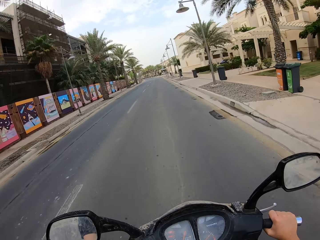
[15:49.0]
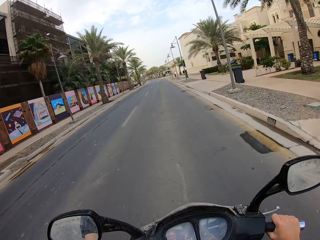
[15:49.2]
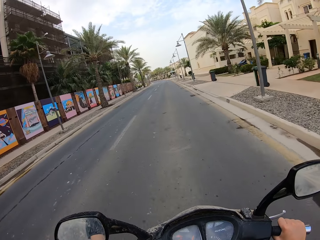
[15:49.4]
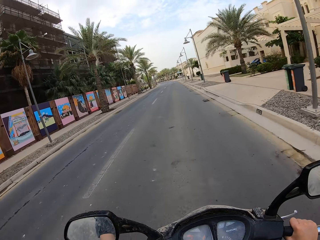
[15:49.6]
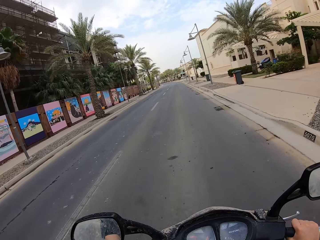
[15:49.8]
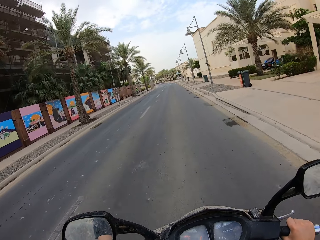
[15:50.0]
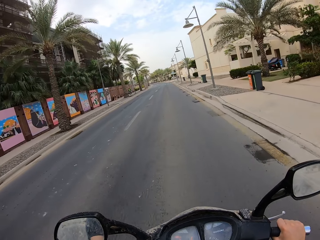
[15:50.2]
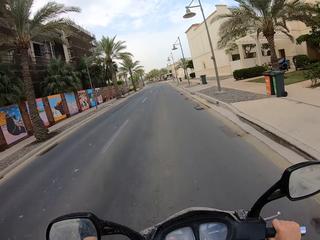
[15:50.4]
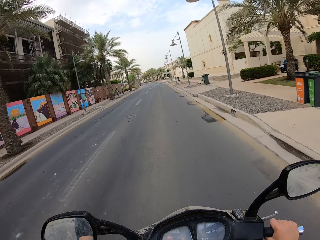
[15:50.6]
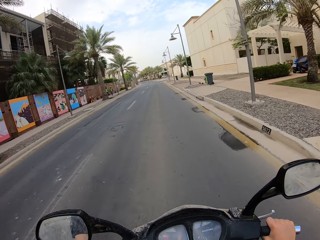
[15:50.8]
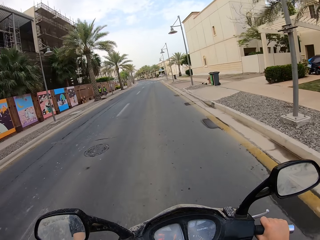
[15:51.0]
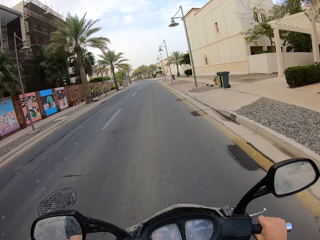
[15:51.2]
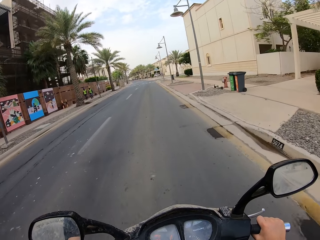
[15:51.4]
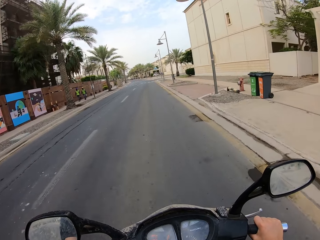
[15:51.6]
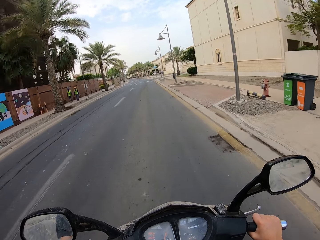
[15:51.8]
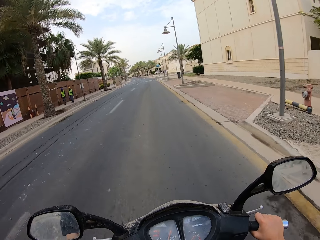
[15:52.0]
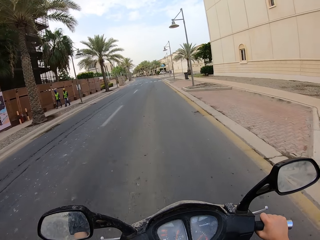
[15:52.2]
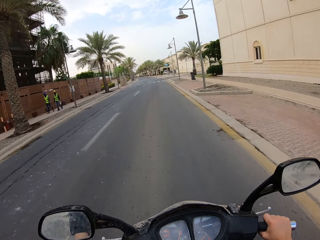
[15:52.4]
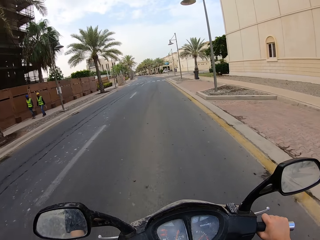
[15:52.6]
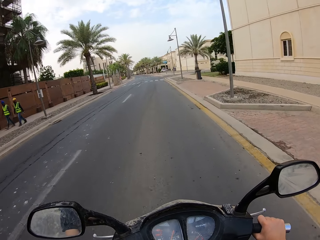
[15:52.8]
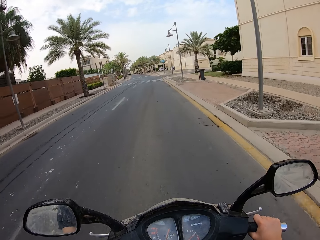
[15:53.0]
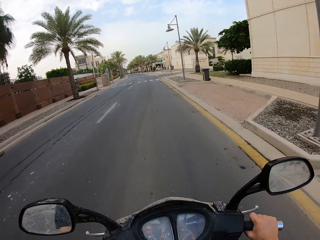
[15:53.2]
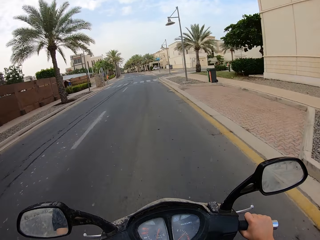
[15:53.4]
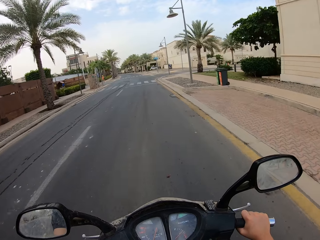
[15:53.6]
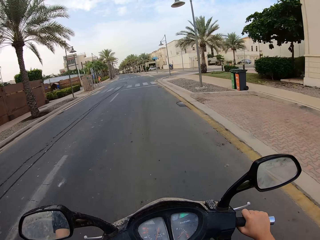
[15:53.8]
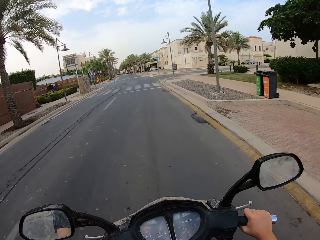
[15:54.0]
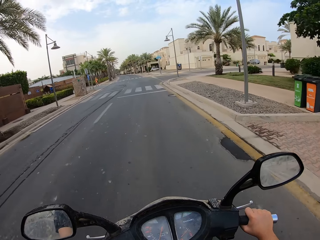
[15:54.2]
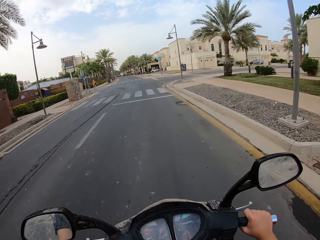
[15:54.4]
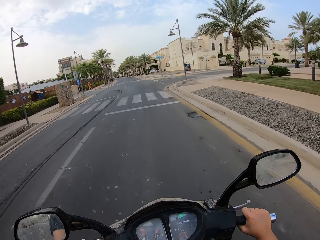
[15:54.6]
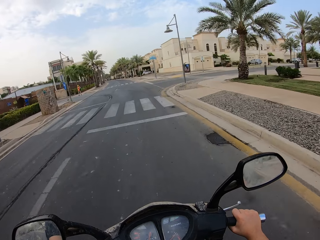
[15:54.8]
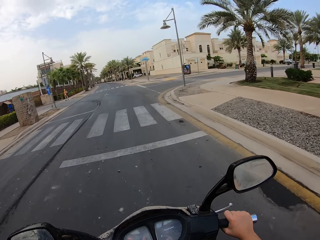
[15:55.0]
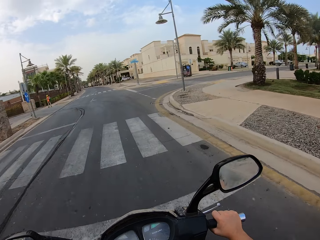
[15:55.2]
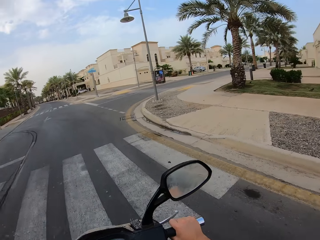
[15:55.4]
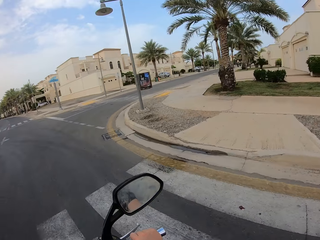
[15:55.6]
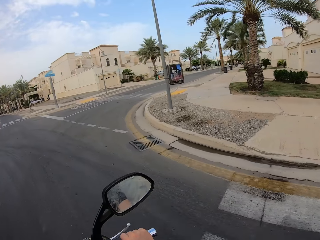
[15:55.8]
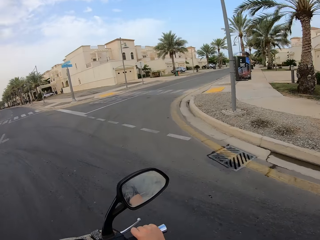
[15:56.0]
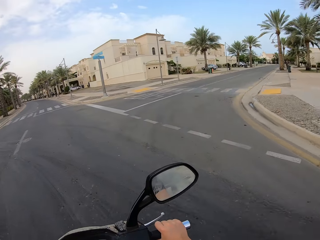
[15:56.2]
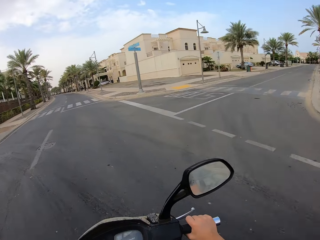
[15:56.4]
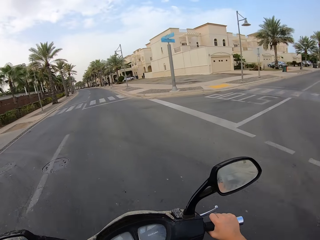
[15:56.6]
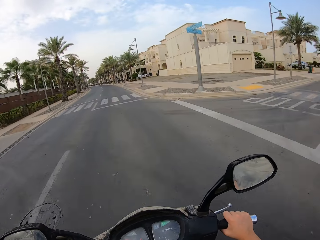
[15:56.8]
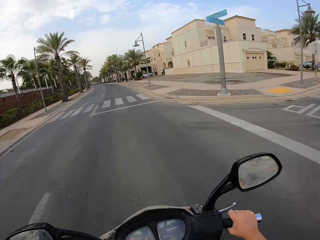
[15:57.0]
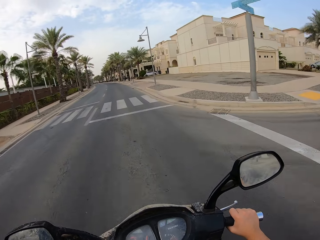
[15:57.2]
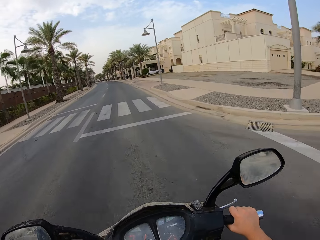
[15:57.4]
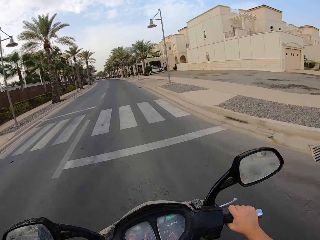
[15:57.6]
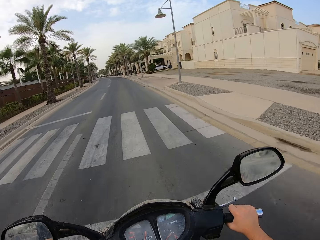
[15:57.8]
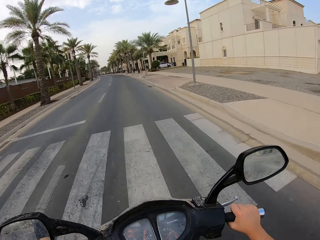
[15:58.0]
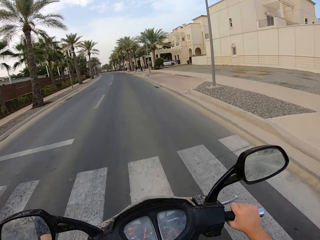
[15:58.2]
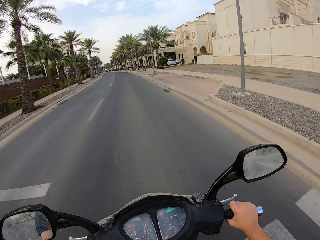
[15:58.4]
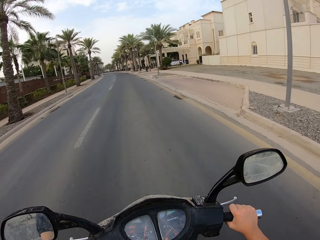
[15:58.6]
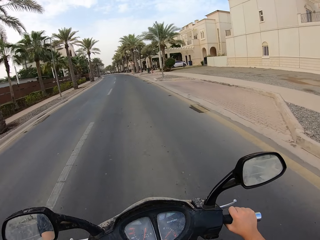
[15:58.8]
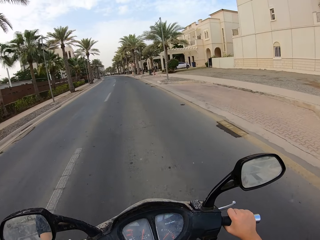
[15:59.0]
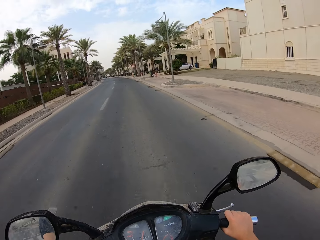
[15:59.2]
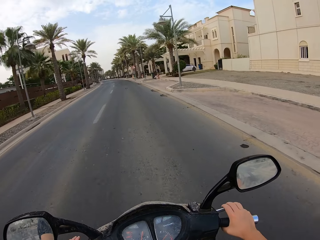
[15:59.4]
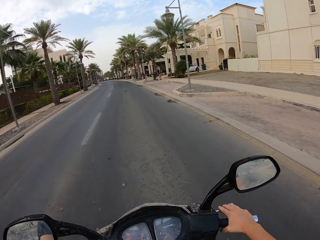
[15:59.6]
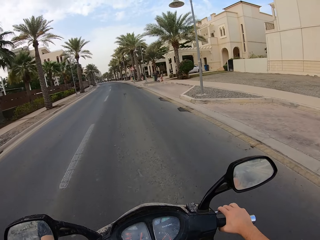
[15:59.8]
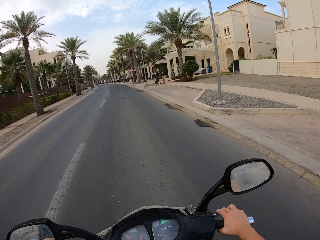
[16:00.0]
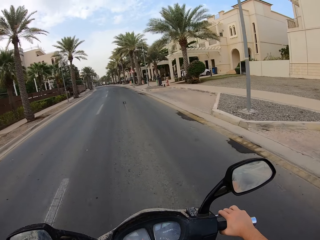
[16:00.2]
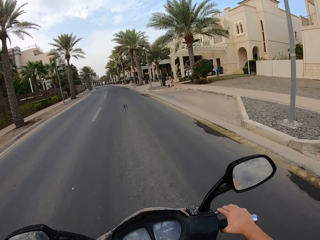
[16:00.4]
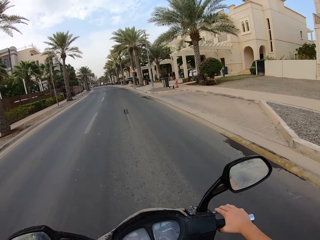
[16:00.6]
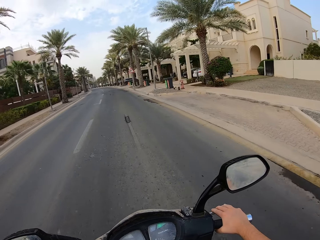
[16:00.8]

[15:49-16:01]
A person walks down the sidewalk. Another person walks down the sidewalk. A third person waits to cross the road.

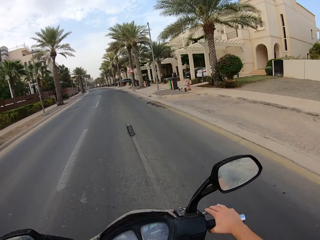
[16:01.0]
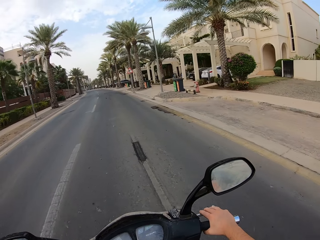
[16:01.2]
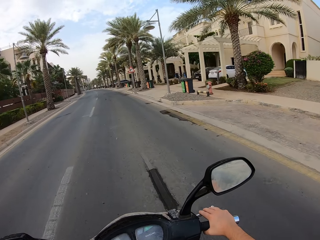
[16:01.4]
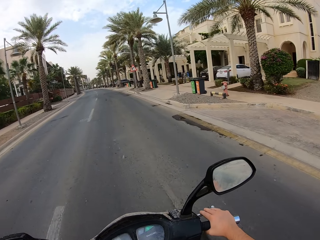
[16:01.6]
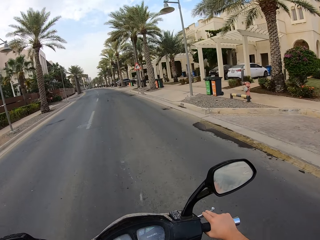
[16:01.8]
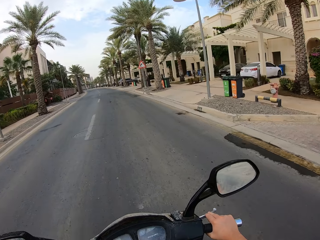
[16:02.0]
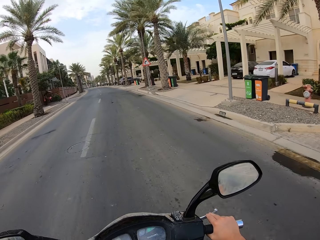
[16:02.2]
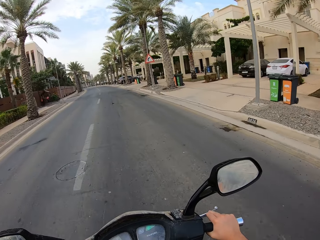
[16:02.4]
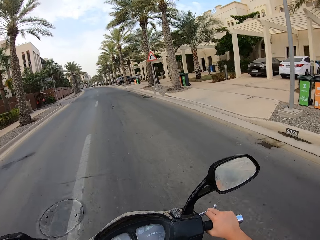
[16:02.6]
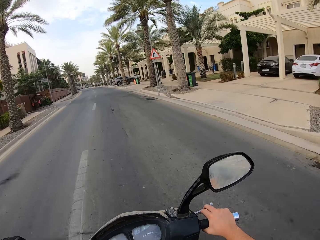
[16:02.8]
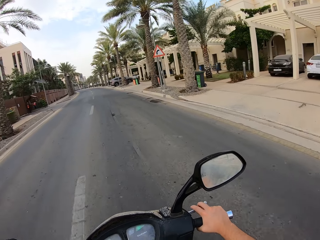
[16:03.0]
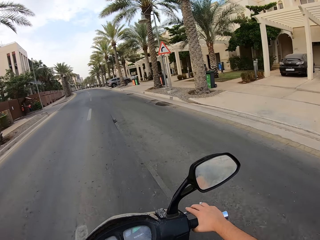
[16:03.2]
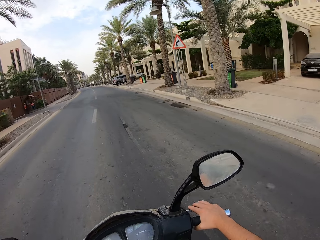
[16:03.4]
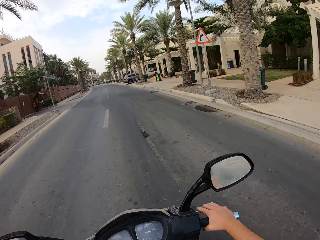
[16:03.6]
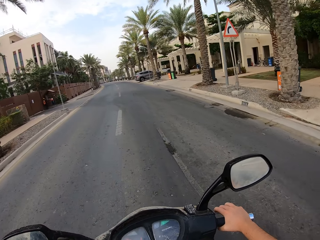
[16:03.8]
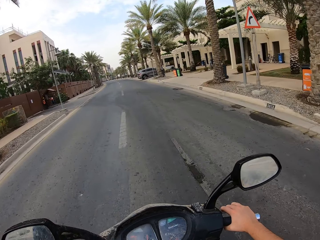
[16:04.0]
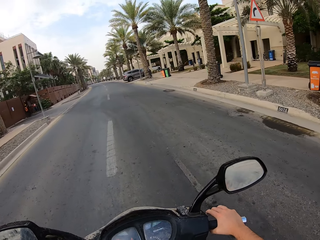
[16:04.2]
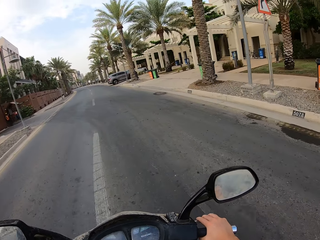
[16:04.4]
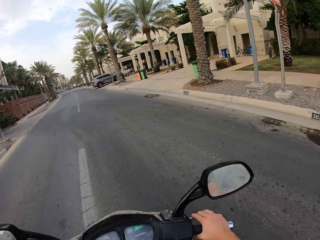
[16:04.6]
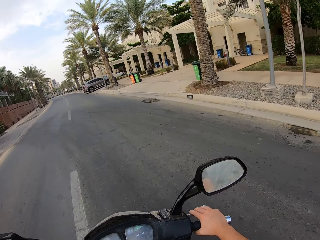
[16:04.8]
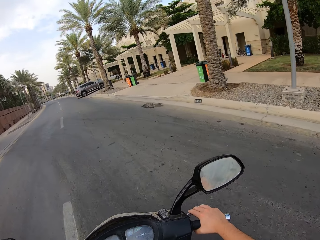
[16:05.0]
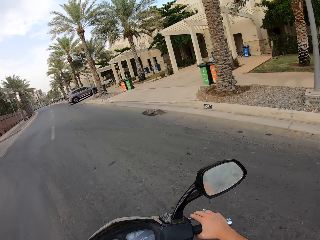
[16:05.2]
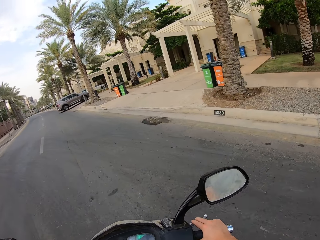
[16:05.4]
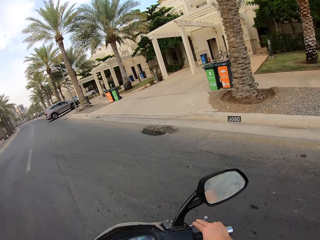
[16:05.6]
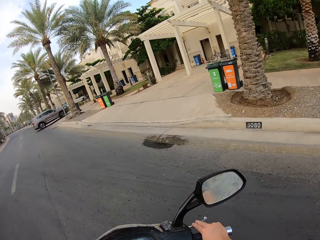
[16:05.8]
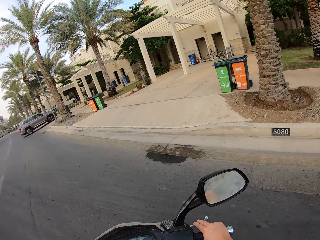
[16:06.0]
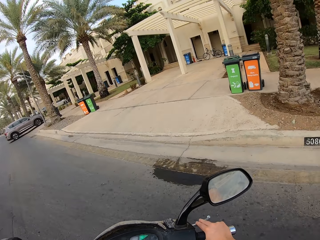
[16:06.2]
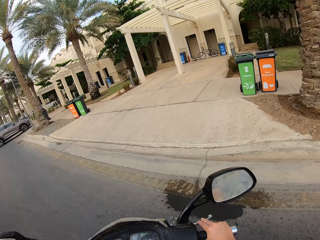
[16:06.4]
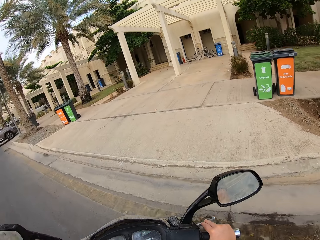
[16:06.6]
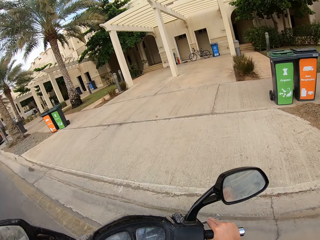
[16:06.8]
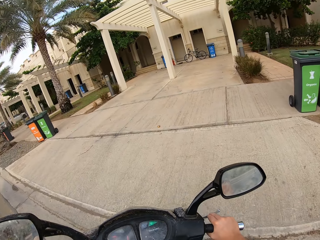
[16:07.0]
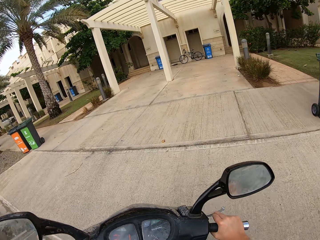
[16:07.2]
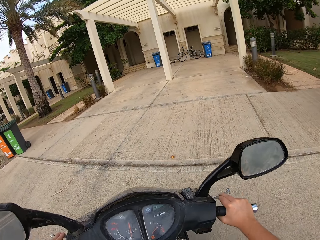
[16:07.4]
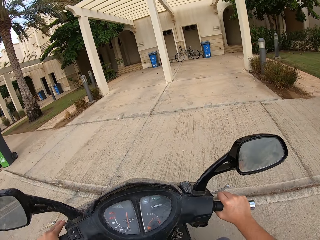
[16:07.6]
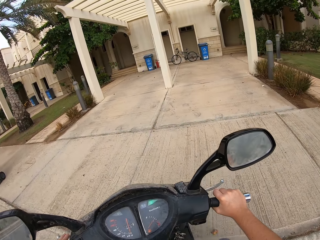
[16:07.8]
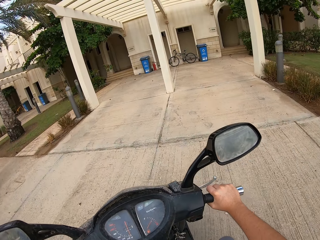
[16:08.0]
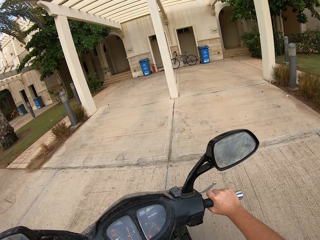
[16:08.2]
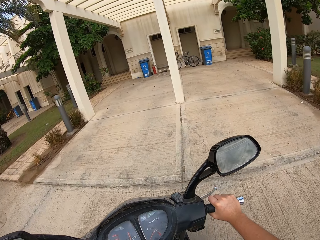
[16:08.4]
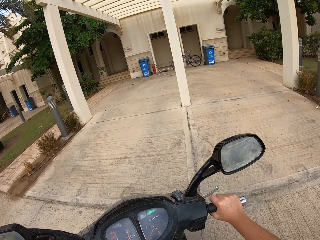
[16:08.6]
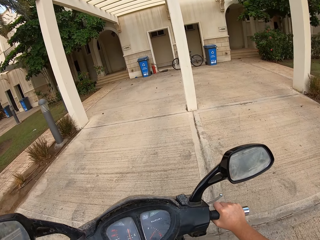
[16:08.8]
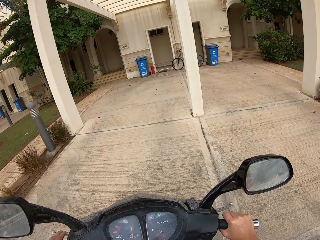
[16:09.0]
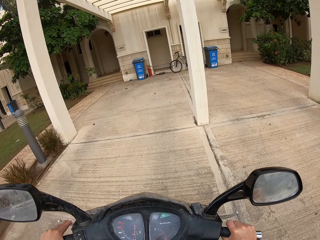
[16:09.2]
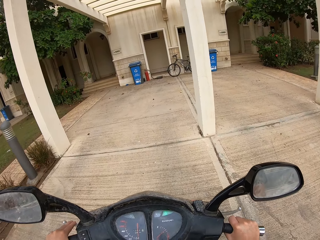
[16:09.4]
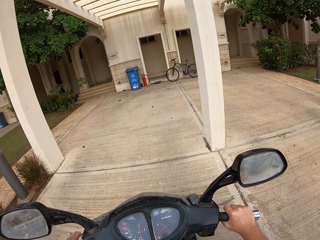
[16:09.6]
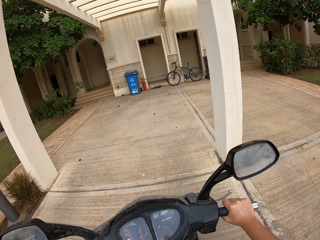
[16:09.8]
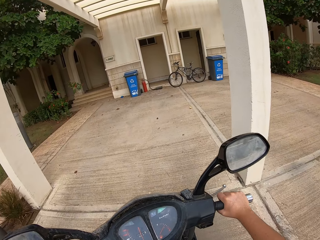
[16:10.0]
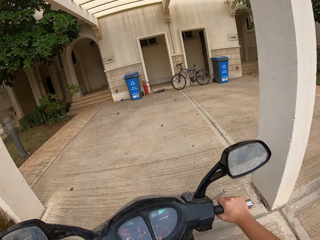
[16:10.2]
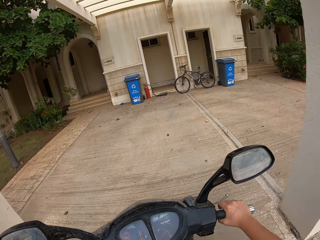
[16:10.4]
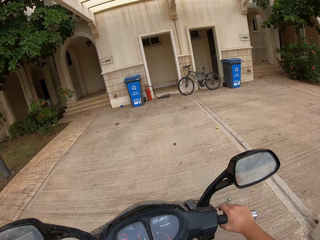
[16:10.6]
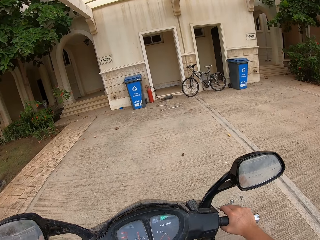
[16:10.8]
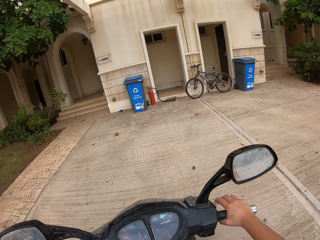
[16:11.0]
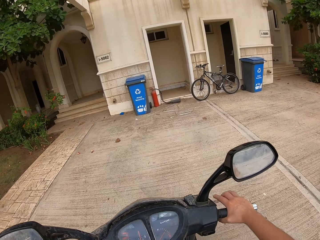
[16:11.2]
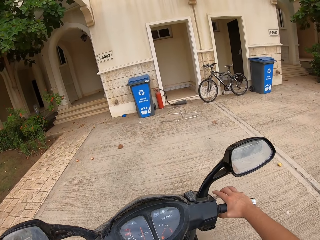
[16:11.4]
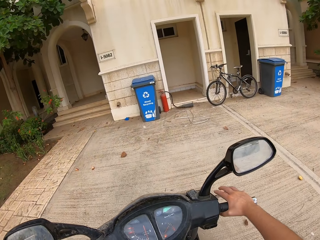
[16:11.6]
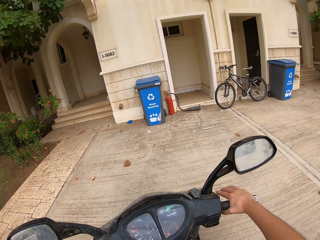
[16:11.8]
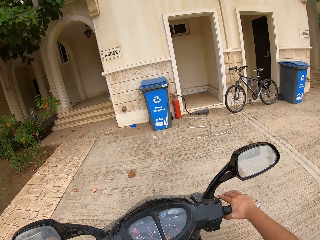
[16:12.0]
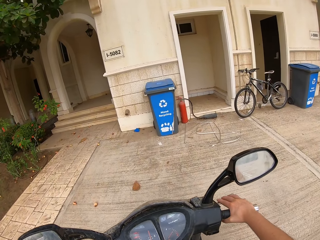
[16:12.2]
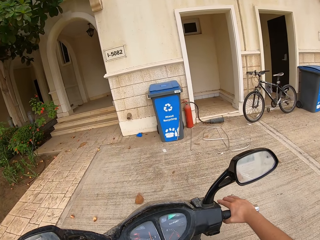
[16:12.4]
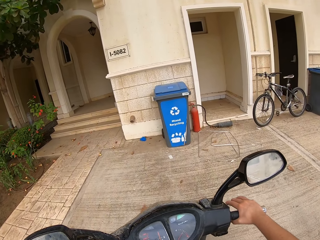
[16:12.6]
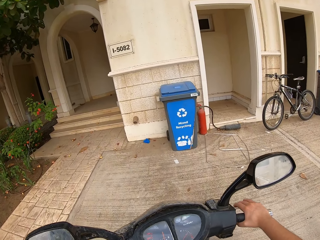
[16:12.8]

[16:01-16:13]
The camera wearer presses the brake. They turn into the driveway.
